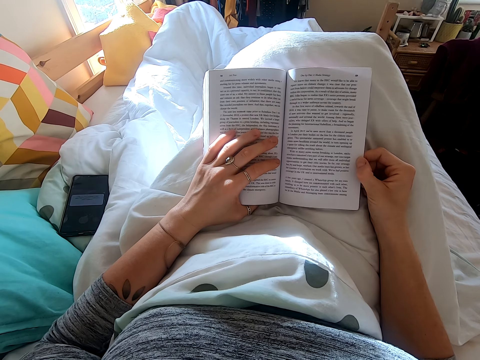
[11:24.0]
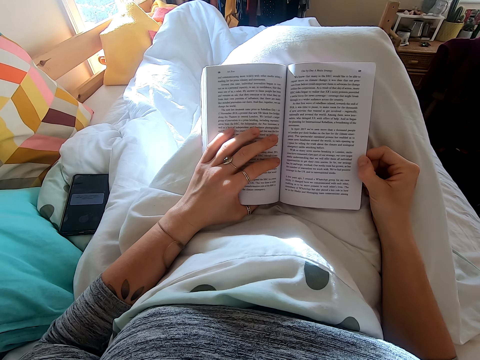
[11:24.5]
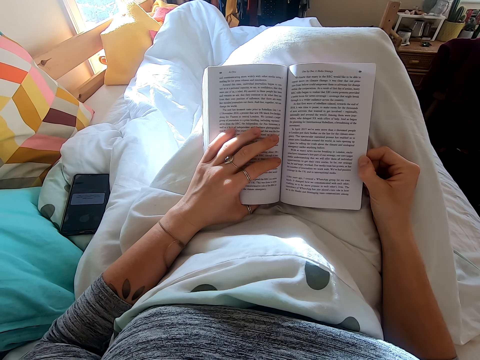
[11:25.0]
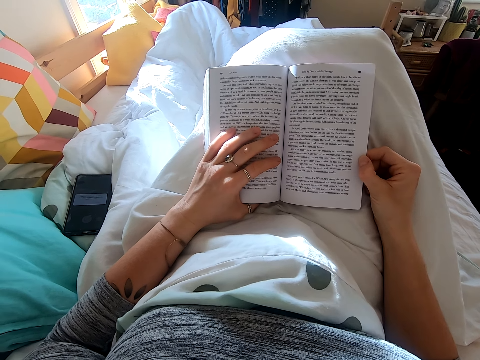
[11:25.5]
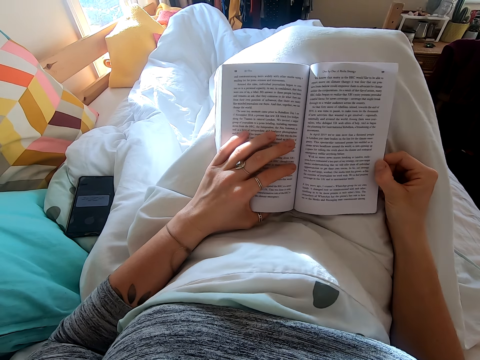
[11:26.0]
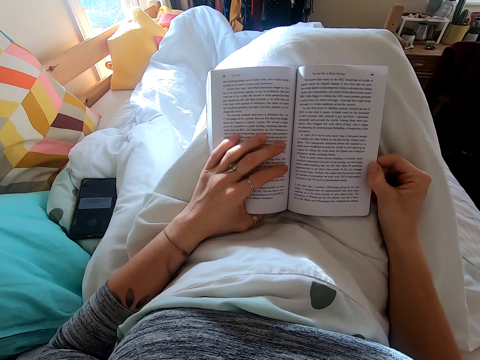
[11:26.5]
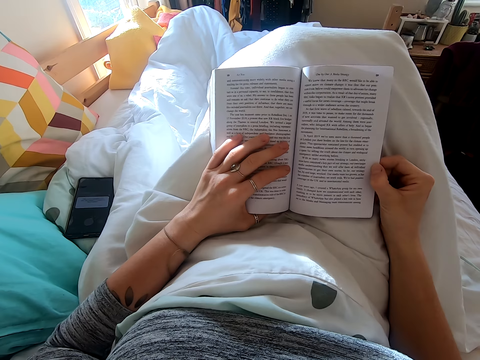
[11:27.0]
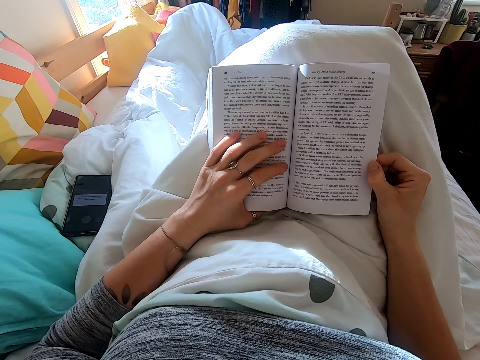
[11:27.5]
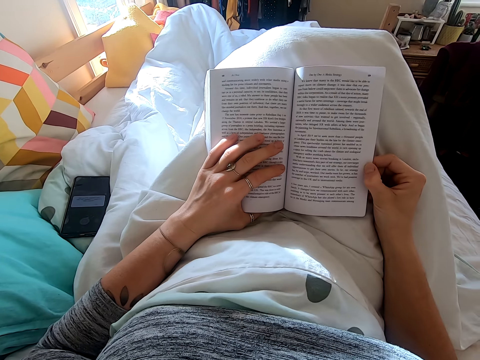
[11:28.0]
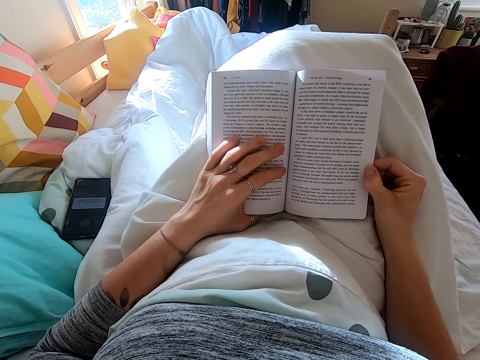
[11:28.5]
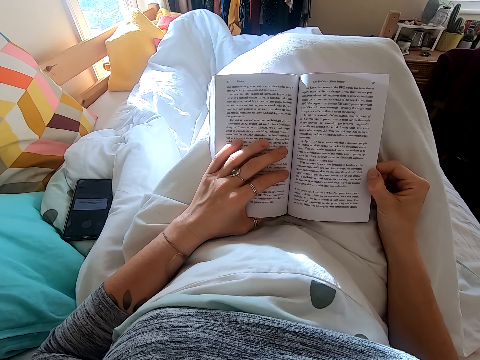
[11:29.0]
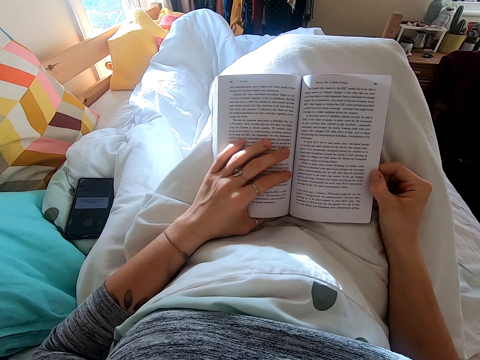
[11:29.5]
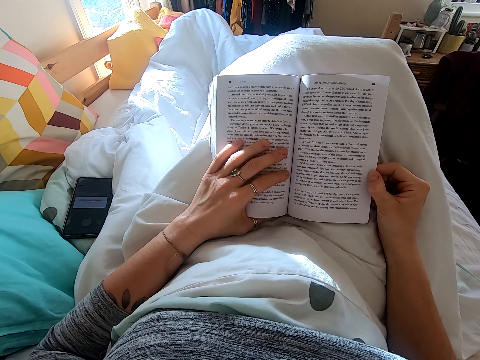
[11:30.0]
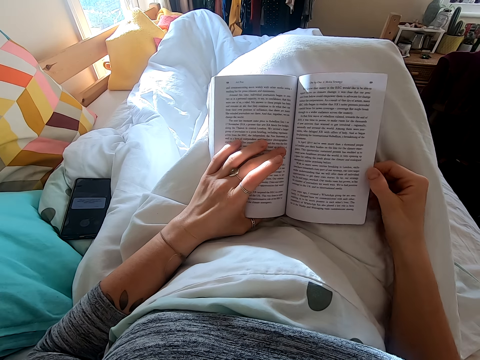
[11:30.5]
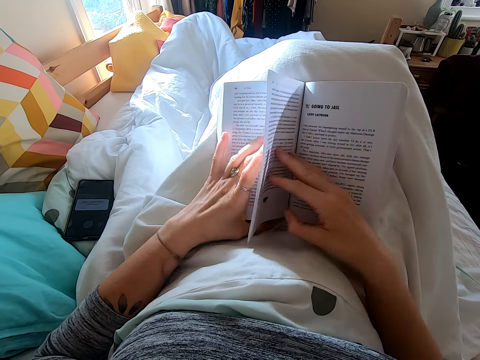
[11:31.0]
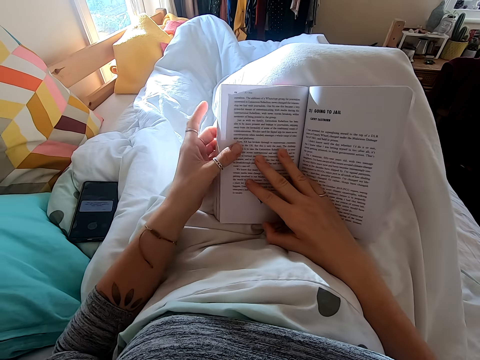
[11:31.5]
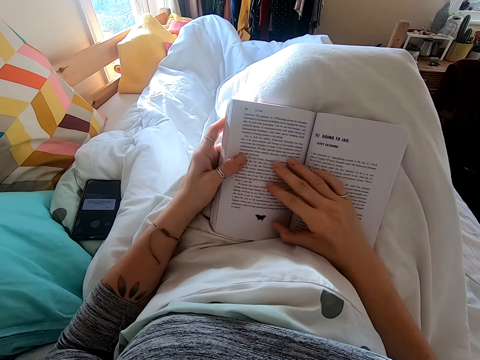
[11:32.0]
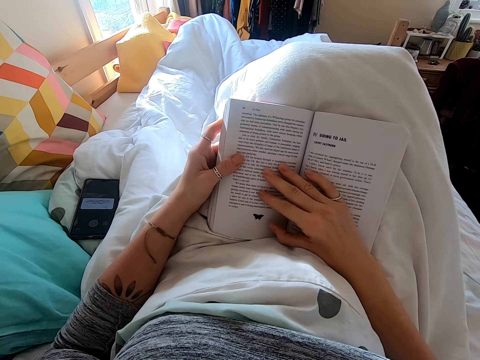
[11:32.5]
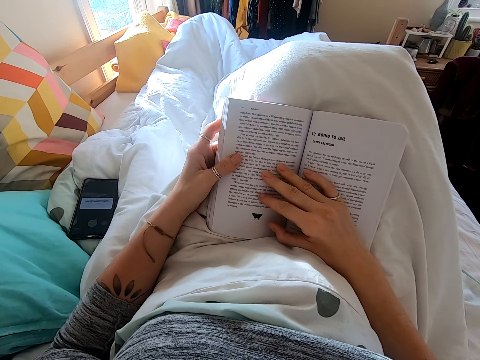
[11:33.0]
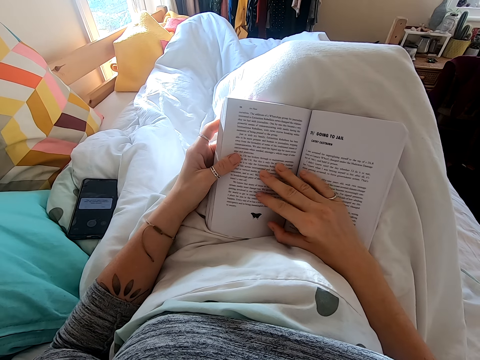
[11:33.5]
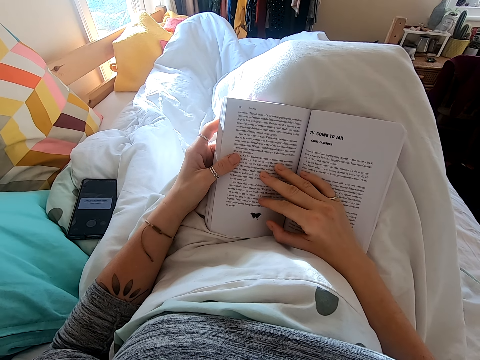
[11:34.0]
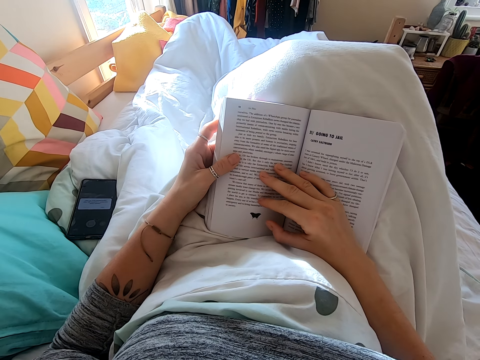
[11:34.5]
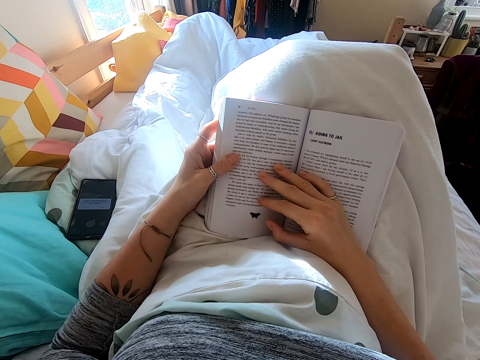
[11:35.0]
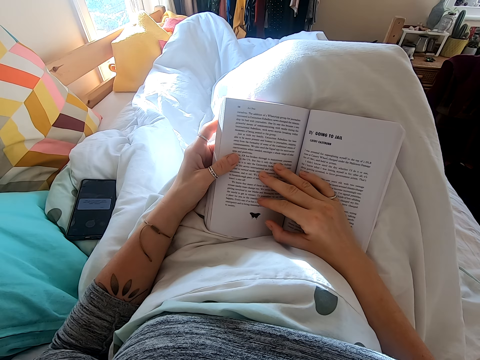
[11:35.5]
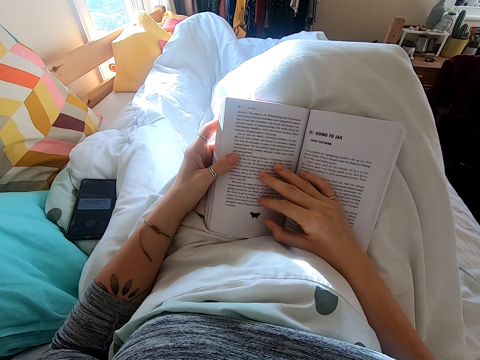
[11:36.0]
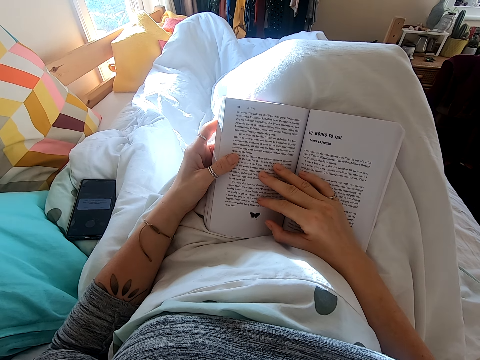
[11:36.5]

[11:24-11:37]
The camera wearer breathes. They read the book. They flip the book. They read the book.
